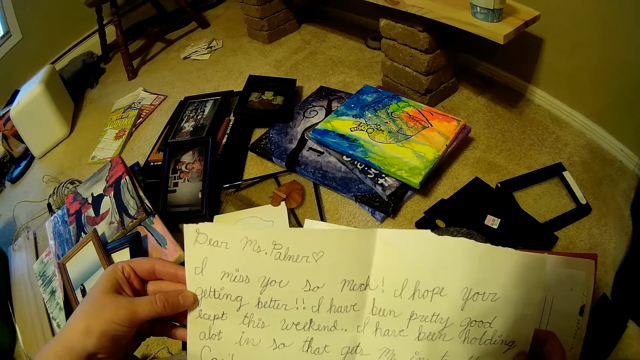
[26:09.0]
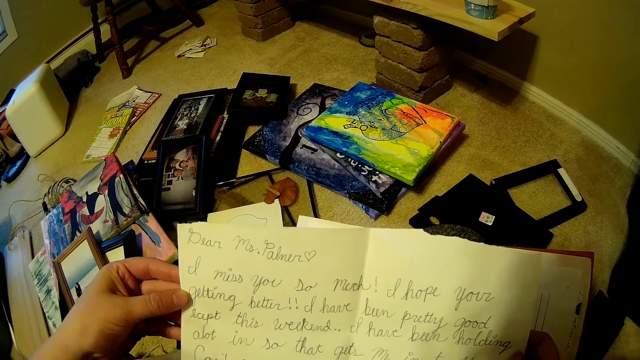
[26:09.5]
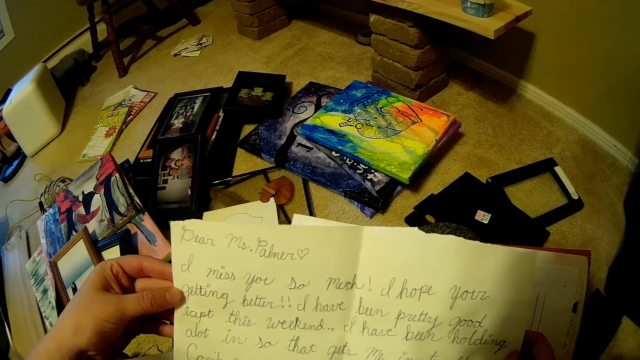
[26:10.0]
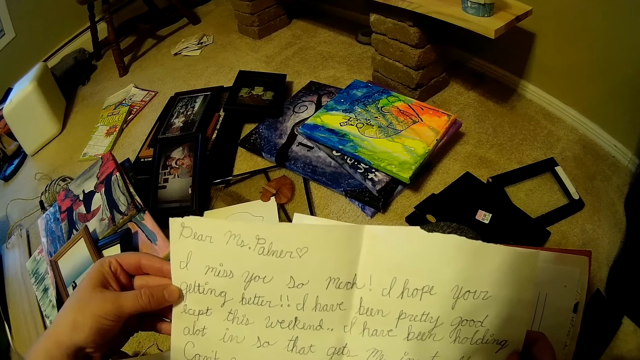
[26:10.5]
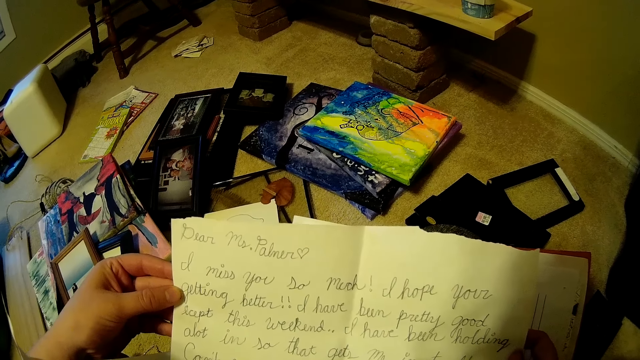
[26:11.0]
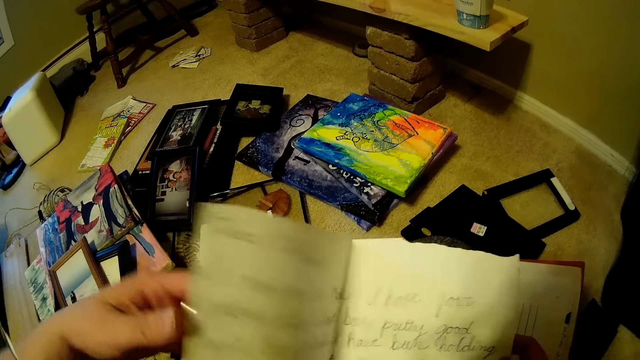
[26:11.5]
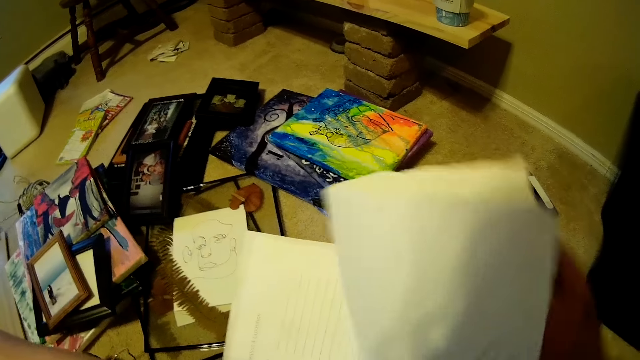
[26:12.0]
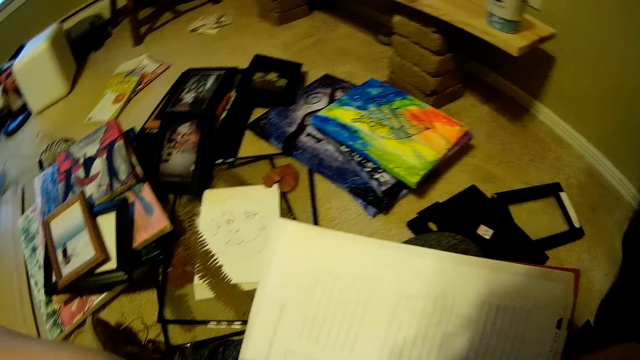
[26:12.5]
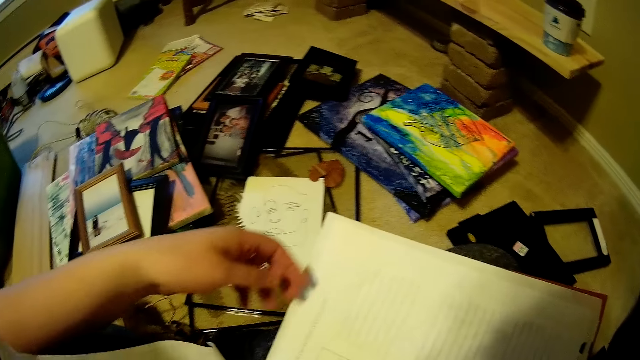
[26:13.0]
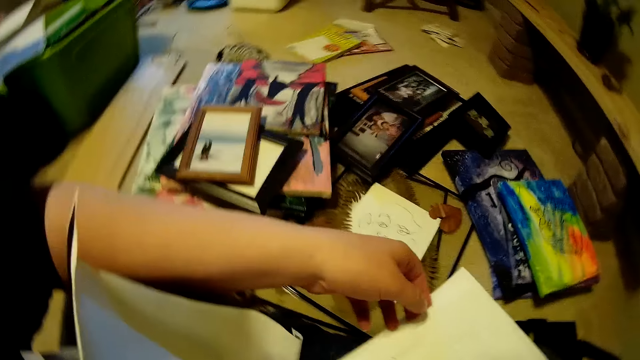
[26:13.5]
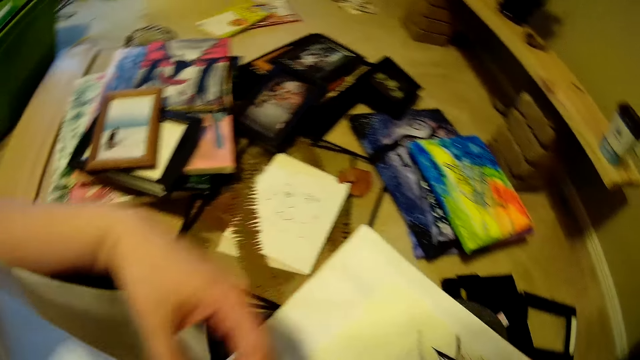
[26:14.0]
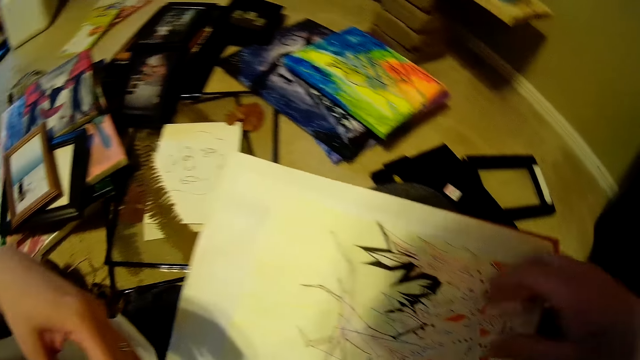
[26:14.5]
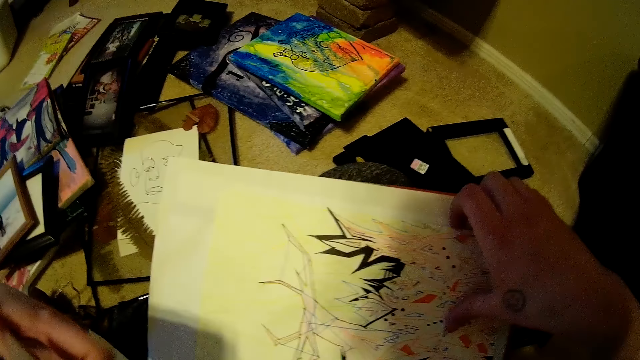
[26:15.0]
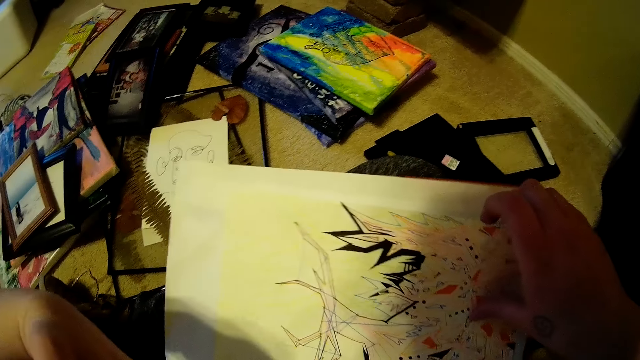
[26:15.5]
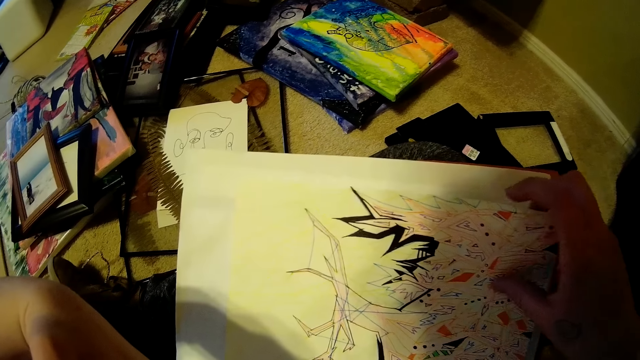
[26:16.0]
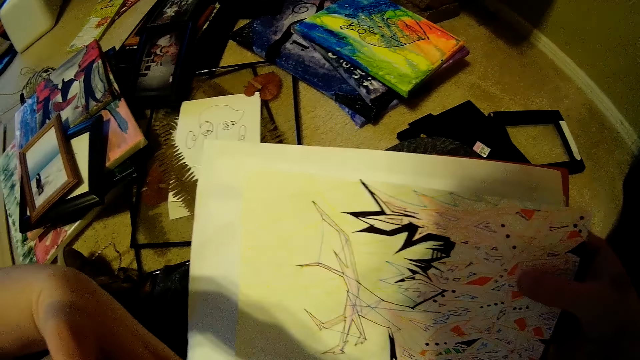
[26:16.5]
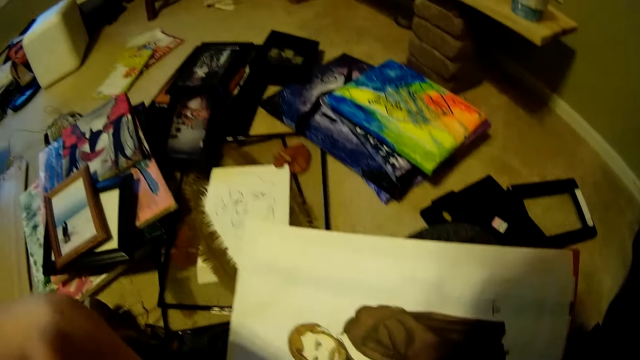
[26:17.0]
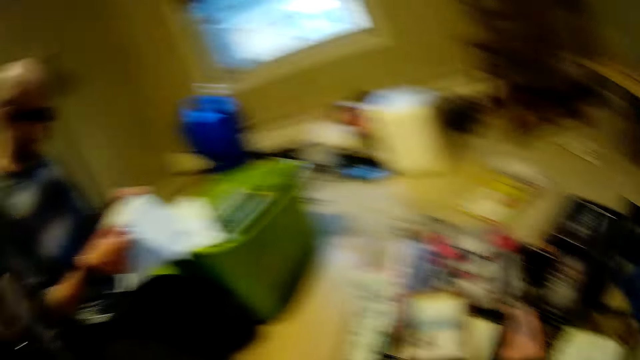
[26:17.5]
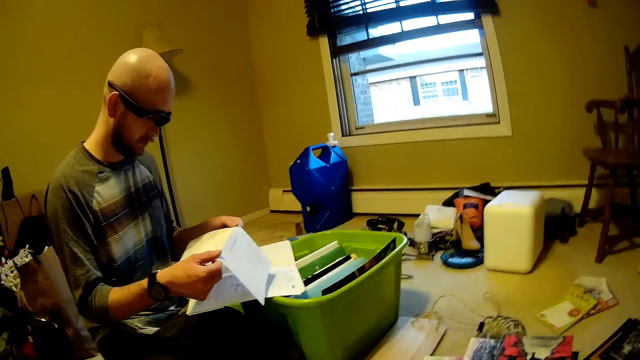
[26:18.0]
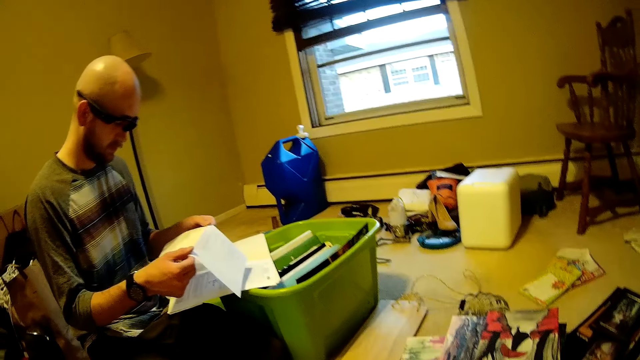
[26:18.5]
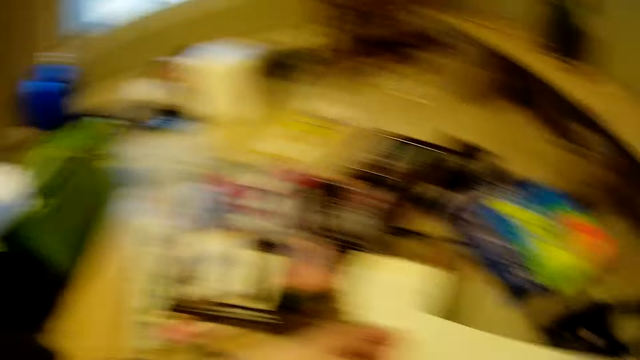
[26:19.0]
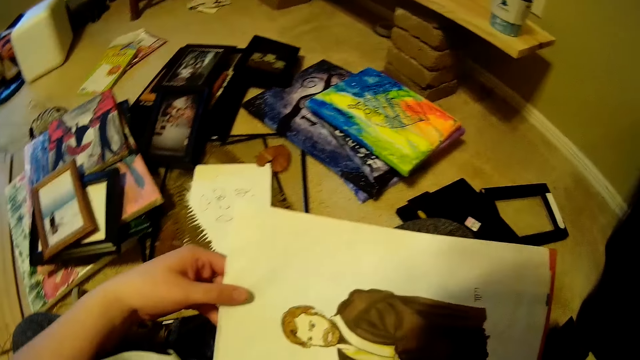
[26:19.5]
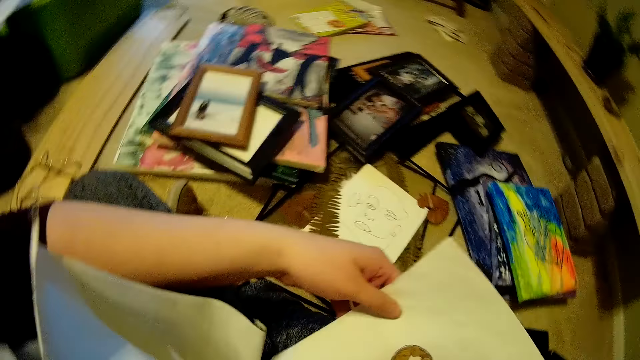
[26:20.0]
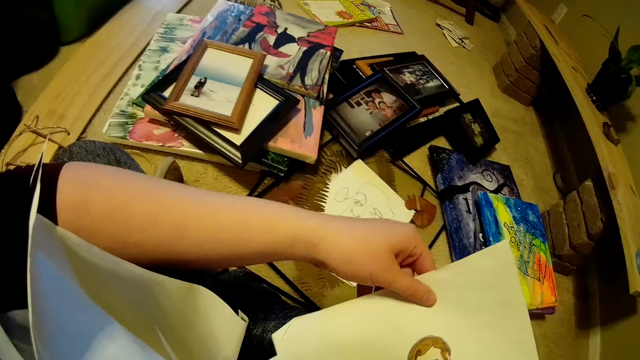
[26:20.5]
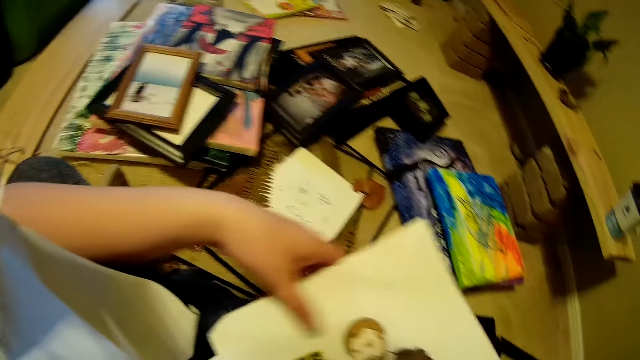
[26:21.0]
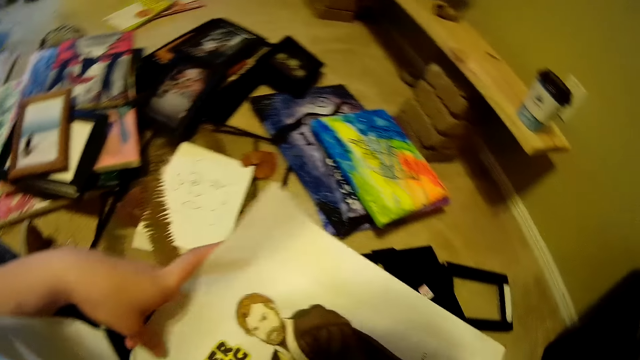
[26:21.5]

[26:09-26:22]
The camera wearer closes the piece of paper or notepaper in her hand. She turns the pages of the book on her lap with her left hand. She touches a drawn paper. She peruses in the book. A person reads a notepaper. The camera wearer looks at a picture on the notepaper.

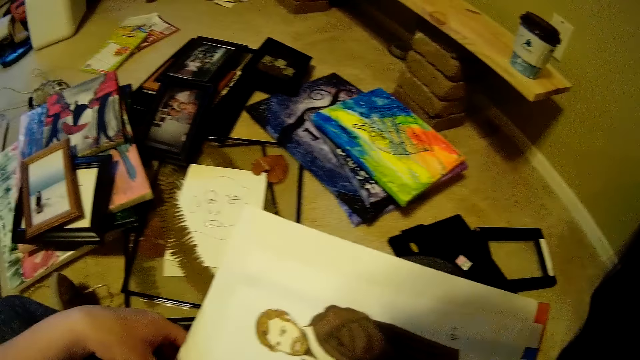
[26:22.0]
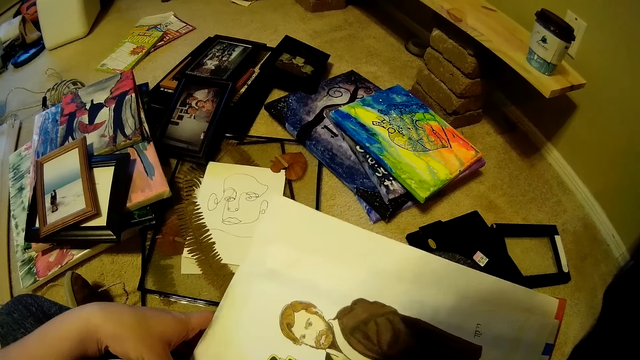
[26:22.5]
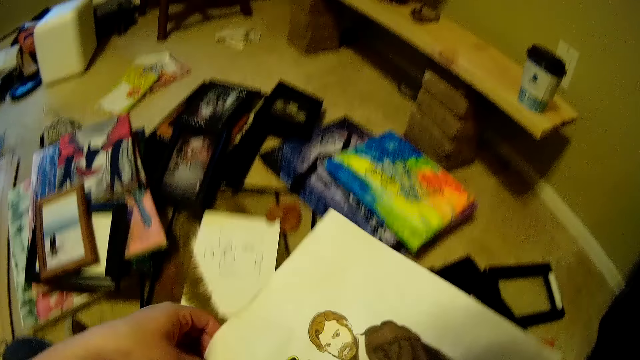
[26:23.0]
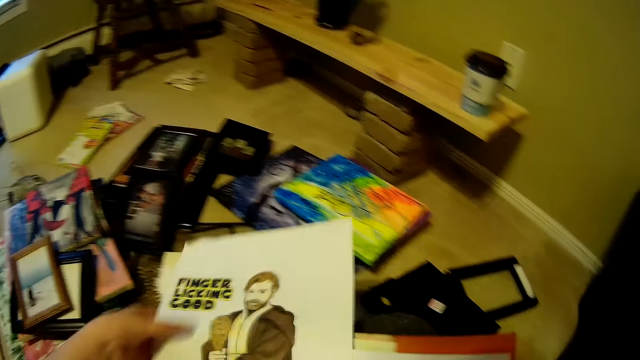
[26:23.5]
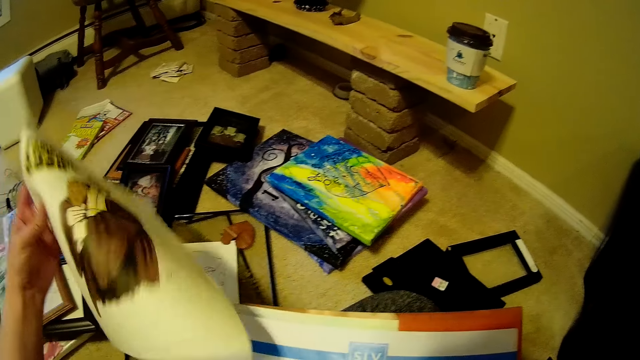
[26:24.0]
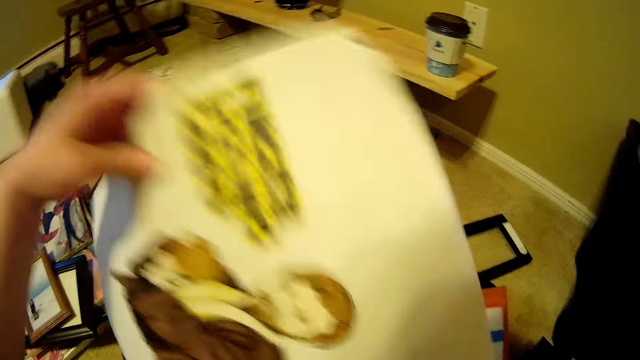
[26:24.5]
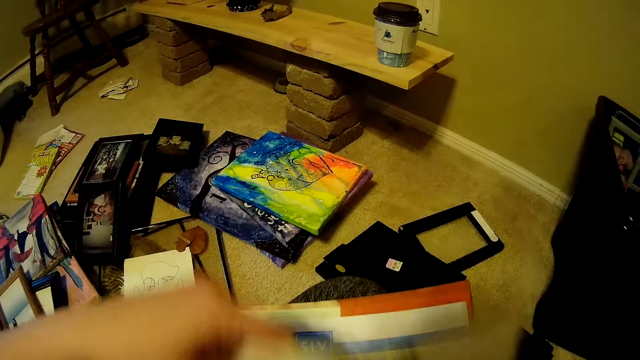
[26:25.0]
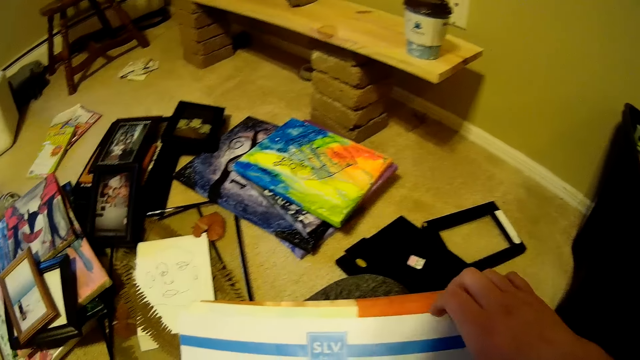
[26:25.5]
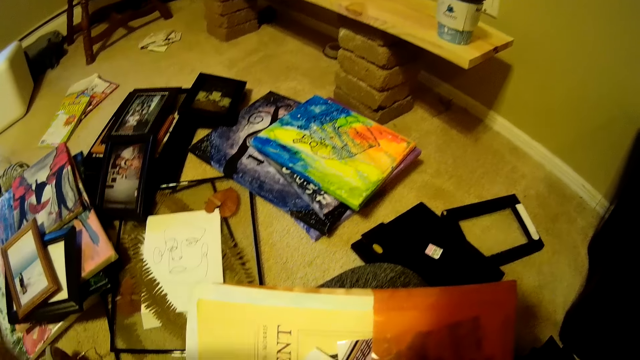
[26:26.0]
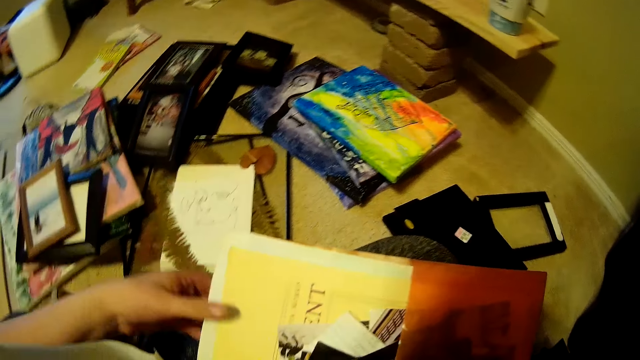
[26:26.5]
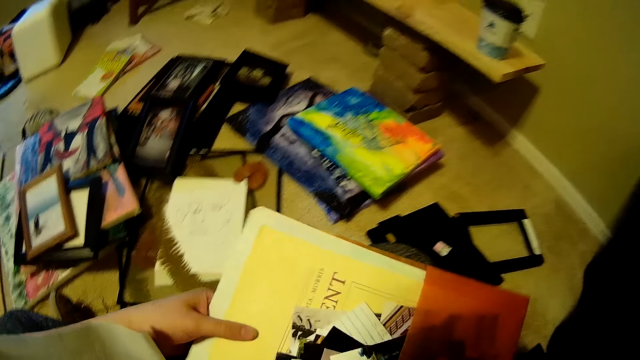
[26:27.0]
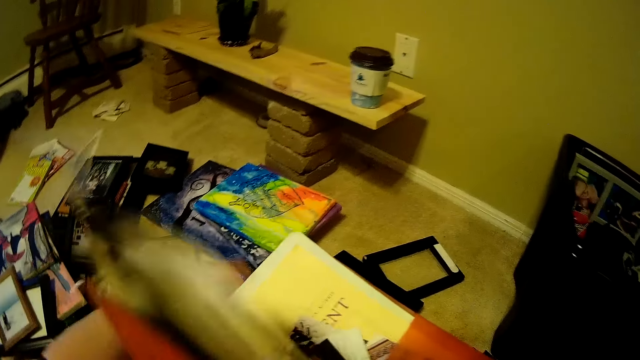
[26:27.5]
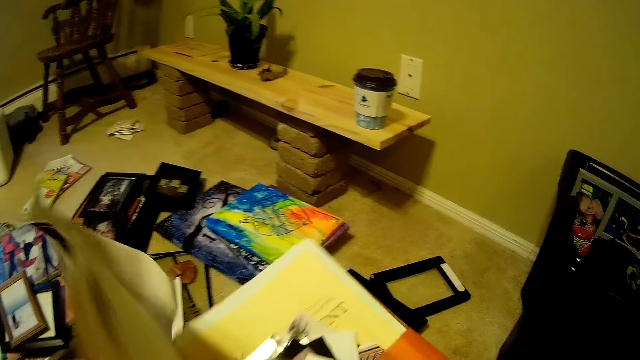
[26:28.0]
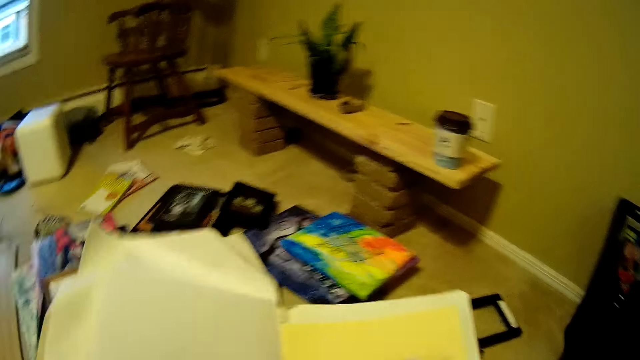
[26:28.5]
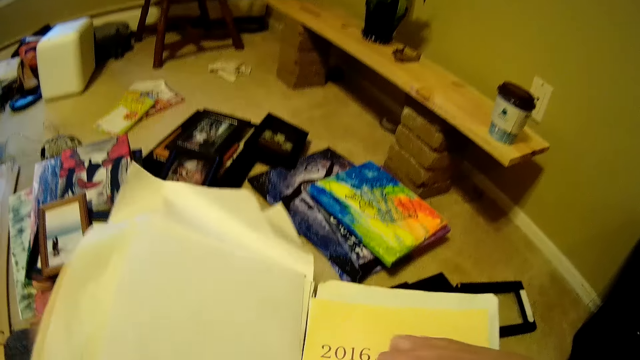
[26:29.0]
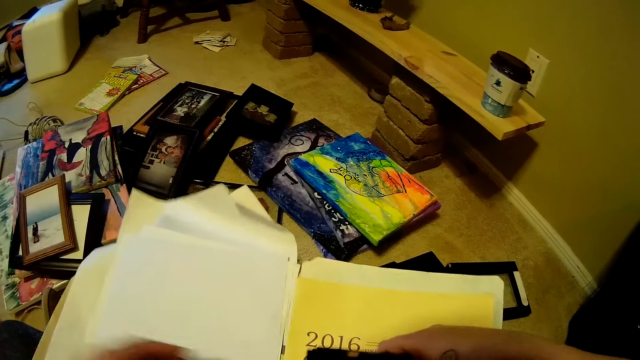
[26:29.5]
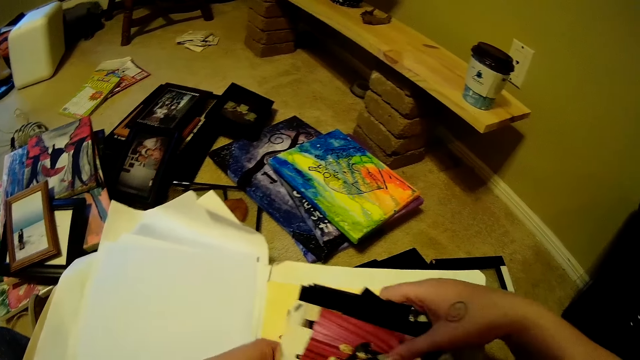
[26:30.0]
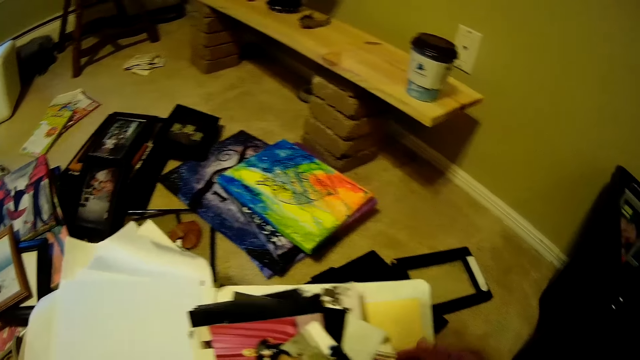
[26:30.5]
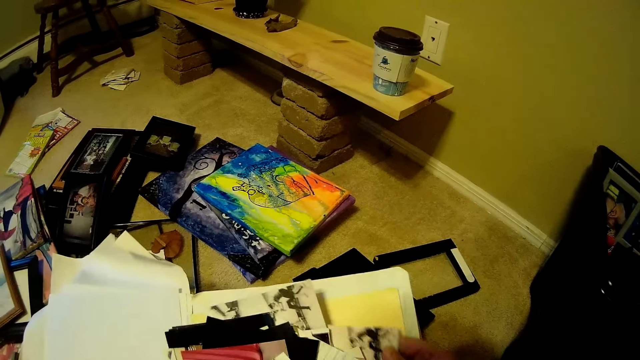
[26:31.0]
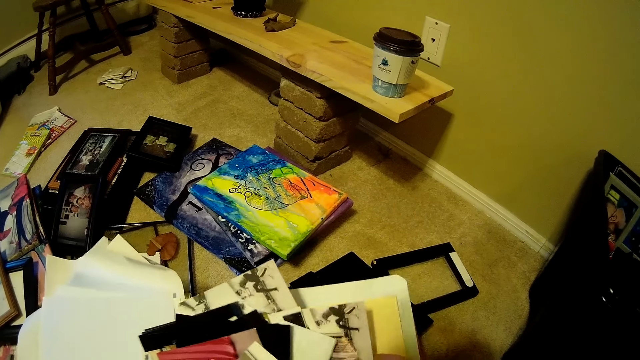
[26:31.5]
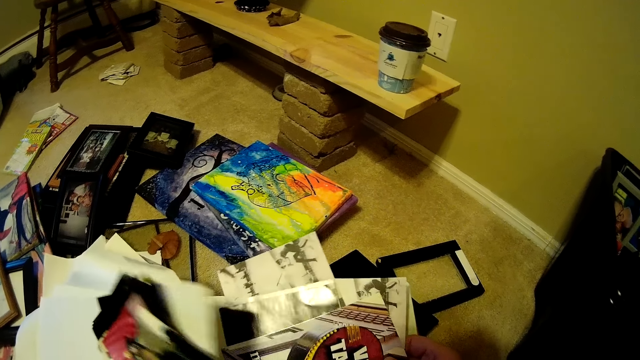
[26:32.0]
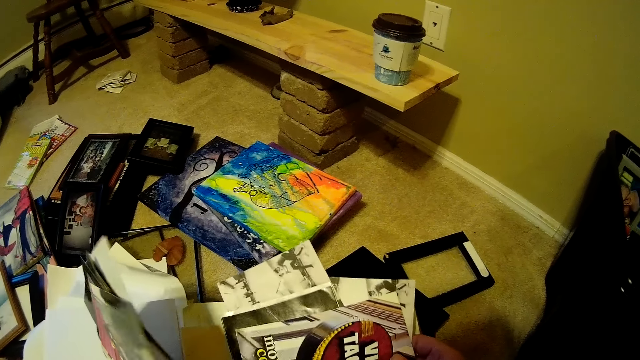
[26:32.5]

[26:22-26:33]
The camera wearer holds the notepaper well. She puts the piece of paper in the book with her left hand. She turns the pages of the book on her lap with her right hand. She holds the book with both hands. She adjusts the book on her lap with both hands. She holds the book well. She takes out some pictures from the book with her right hand. She looks through the pictures.
